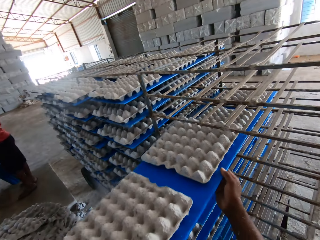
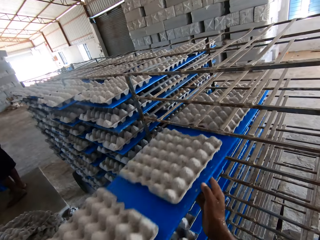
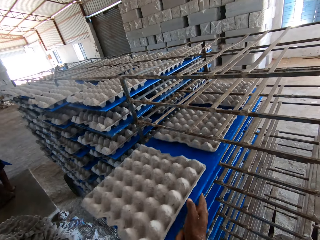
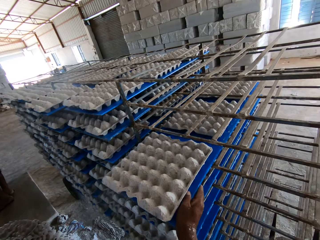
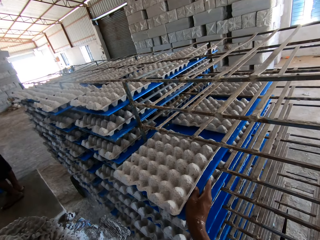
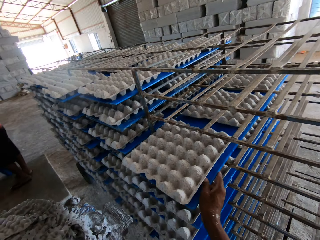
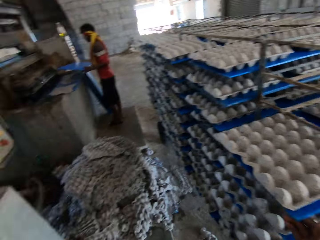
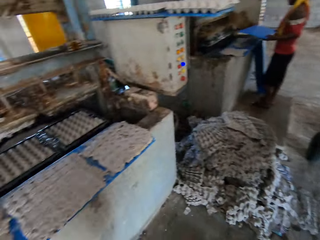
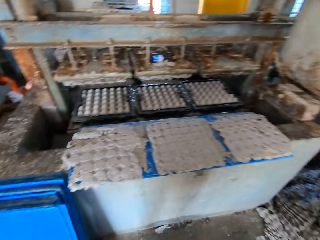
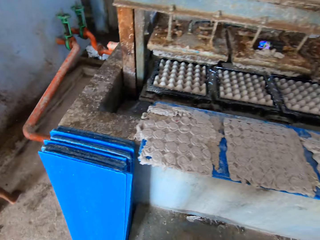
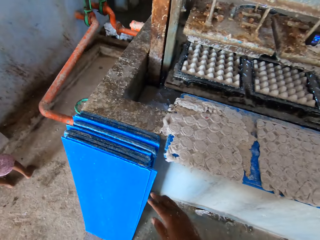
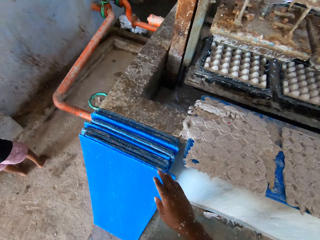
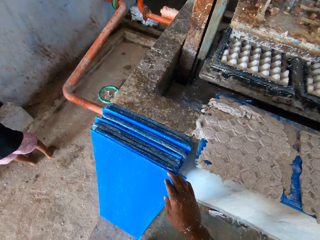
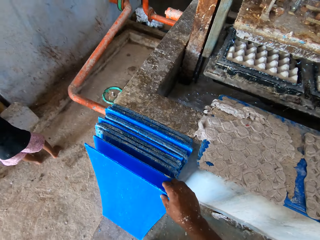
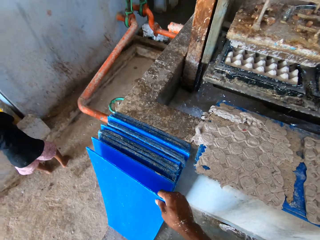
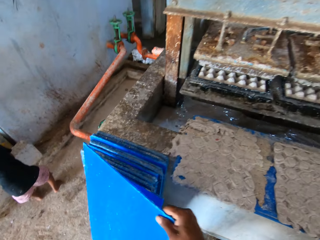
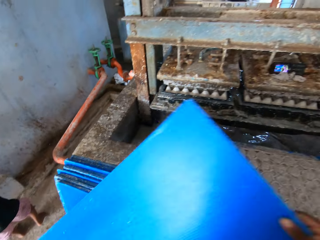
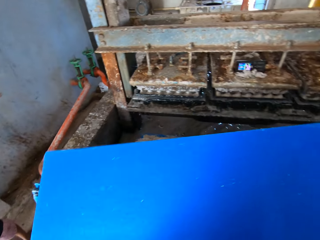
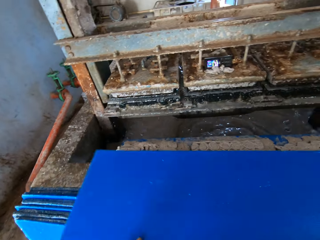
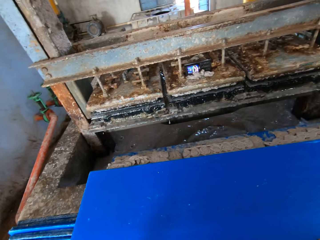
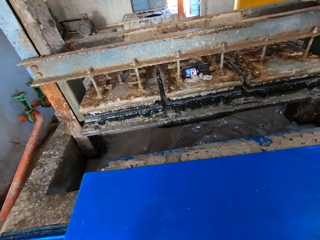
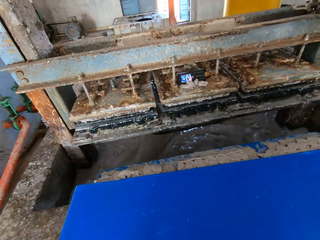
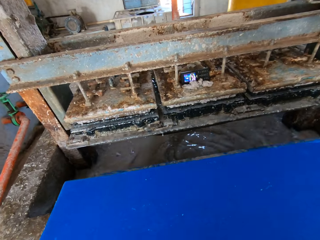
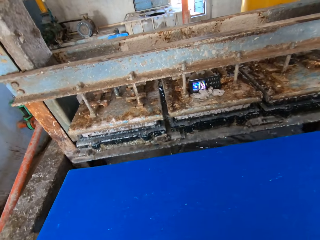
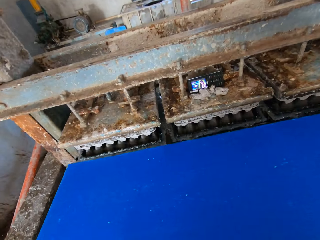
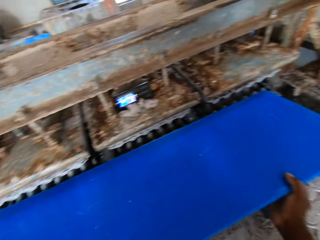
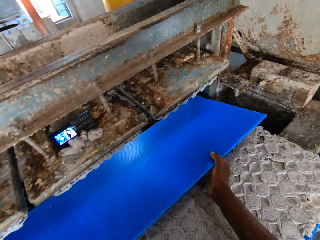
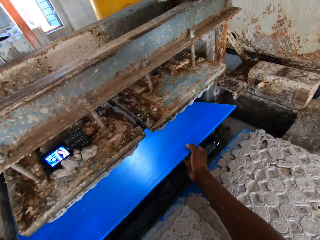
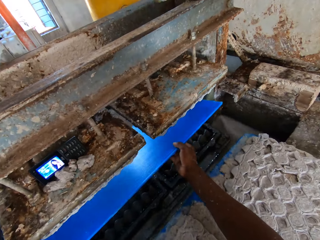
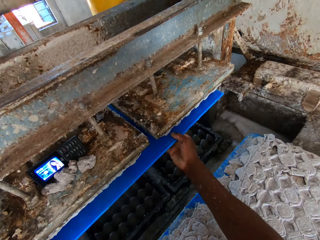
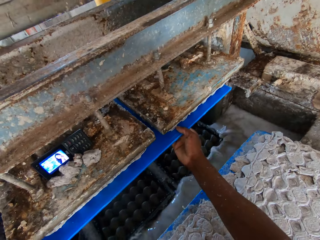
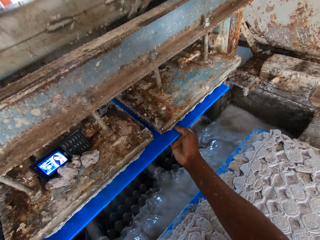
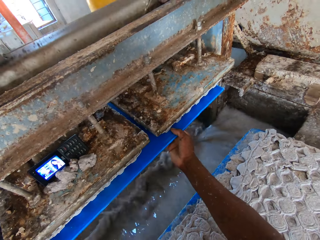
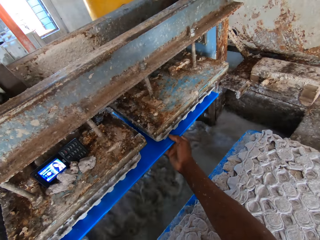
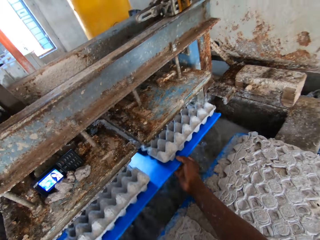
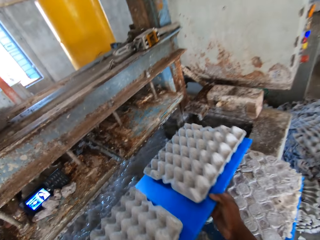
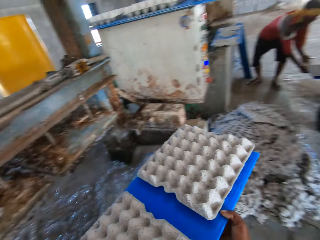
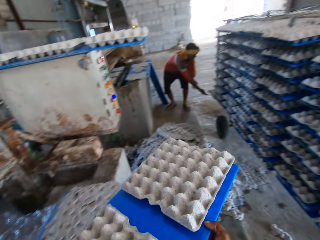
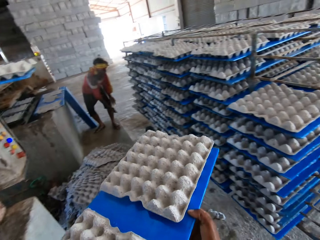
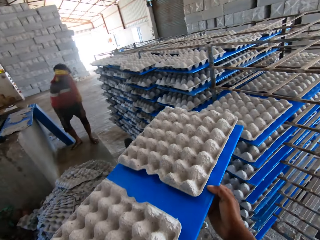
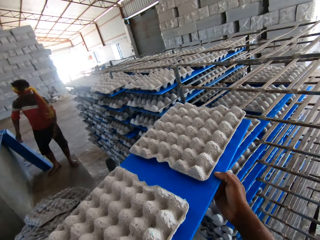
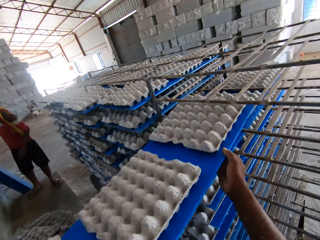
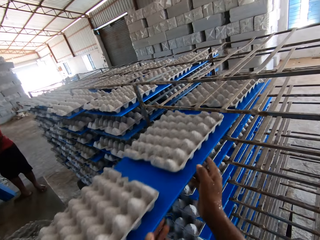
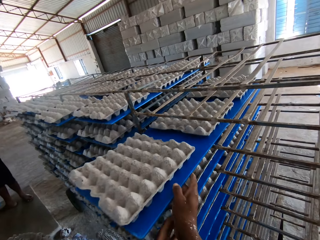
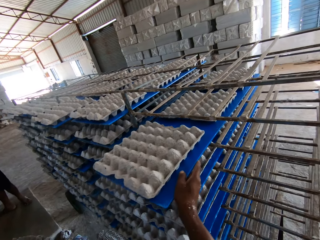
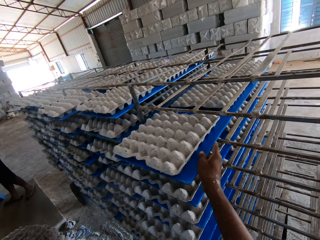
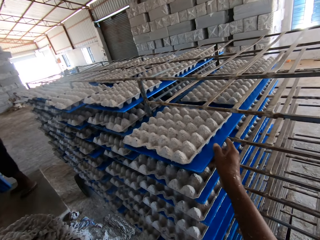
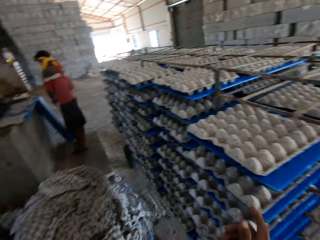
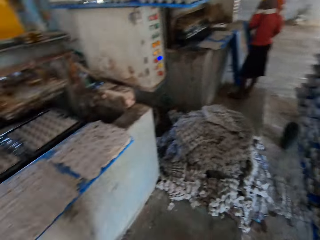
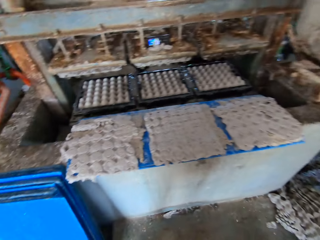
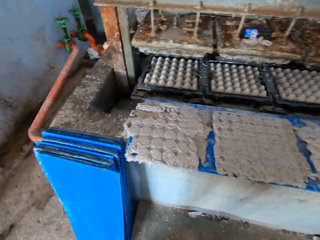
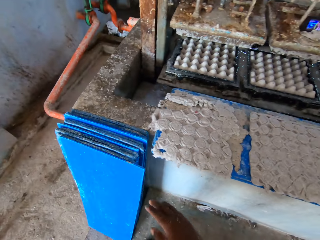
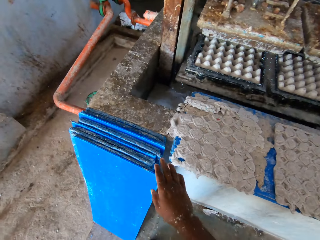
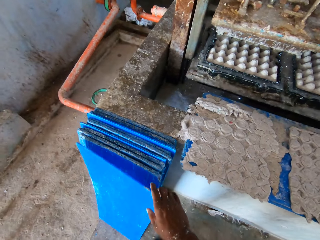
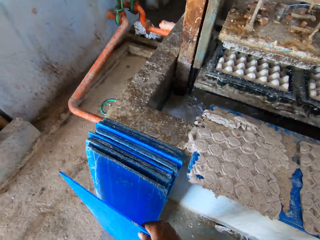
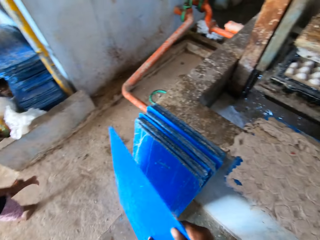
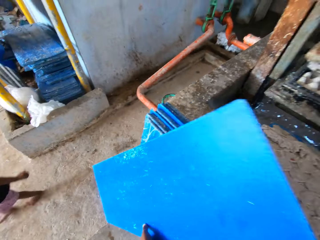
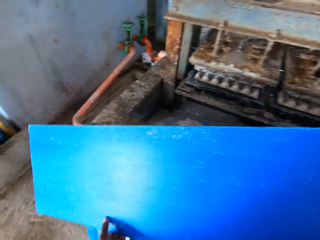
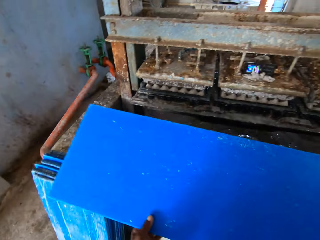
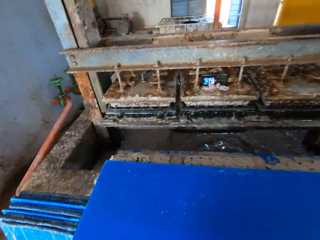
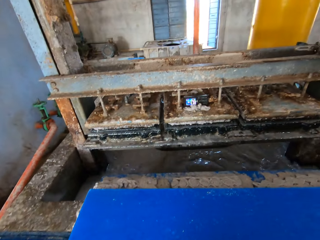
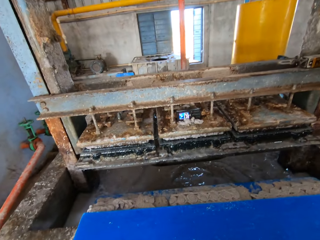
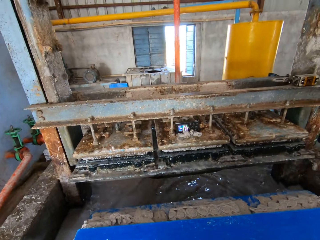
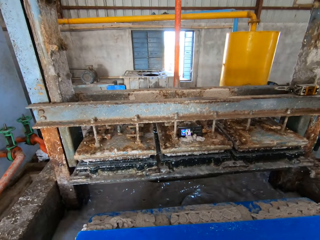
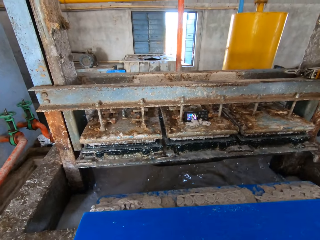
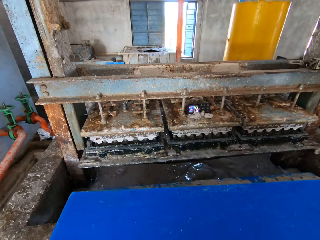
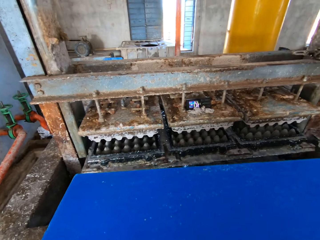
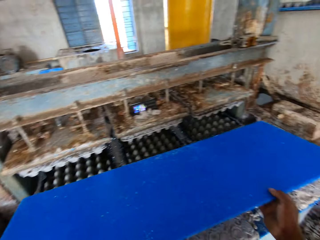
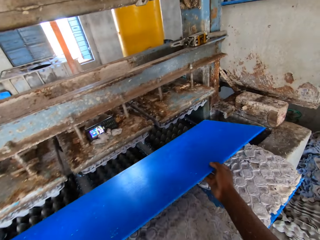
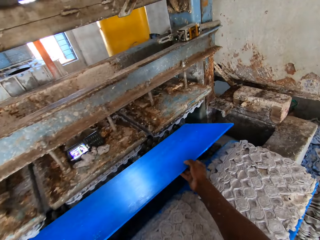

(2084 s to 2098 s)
The camera wearer sets the tray of egg crates in his hands in the shelf in the factory. A man picks a tray on the floor with his right hand. The camera wearer picks a tray on the floor with his right hand. He drops the tray in his hands on the slab around the egg crate machine. He puts the tray in his hands in the egg crate machine. He removes the tray in his hands from the egg crate machine, with egg crates on the tray. The man sets the tray of egg crates in his hands in the shelf in the factory. The camera wearer sets the tray of egg crates in his hands in the shelf in the factory. The man picks a tray on the floor with his left hand. The camera wearer picks a tray on the floor with his right hand. He drops the tray in his hands on the slab around the egg crate machine.

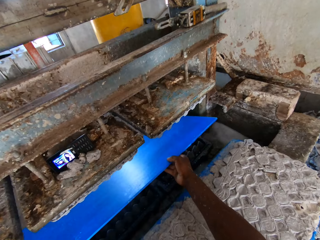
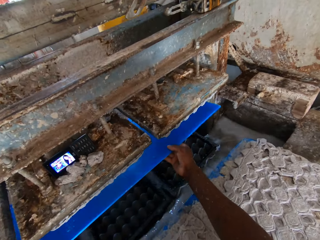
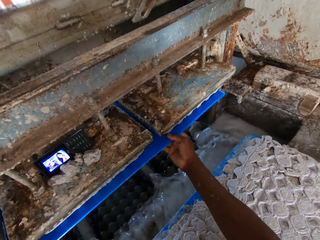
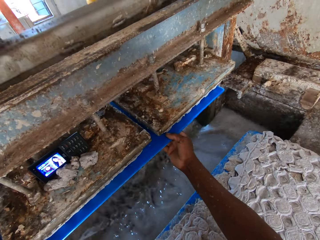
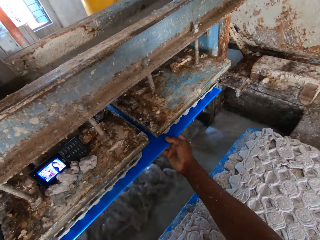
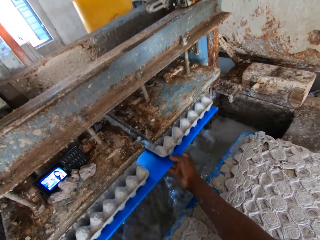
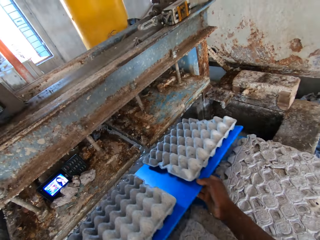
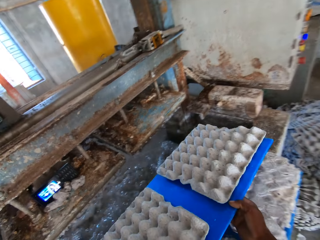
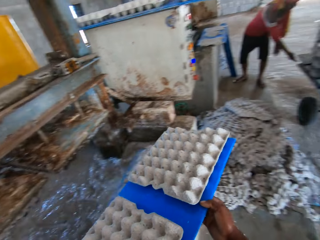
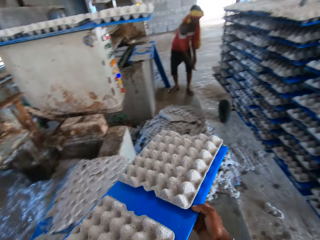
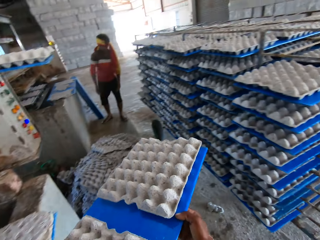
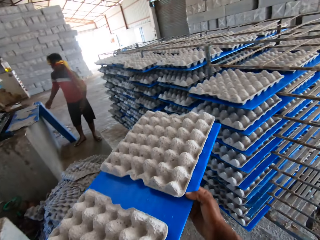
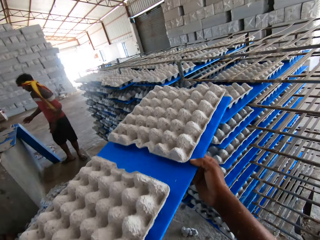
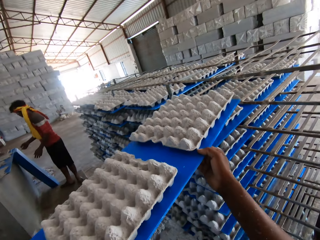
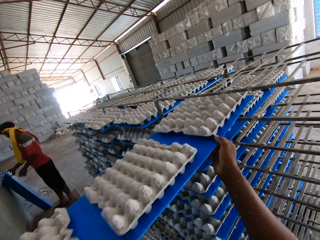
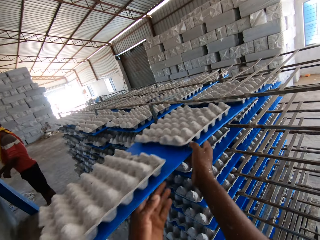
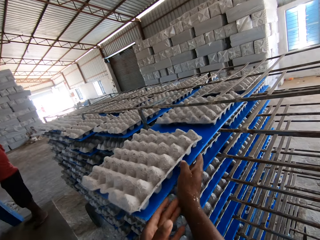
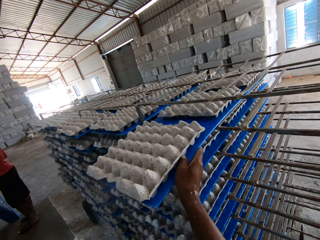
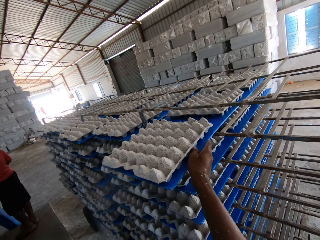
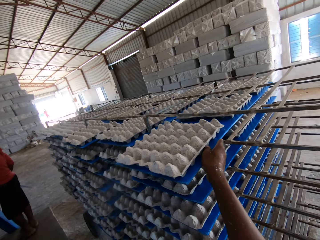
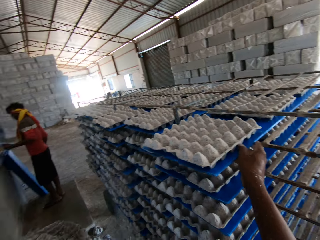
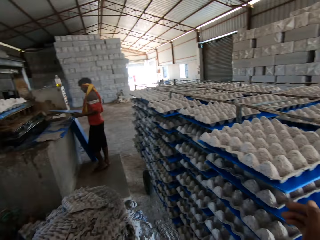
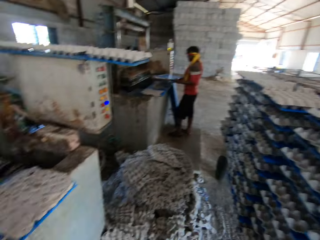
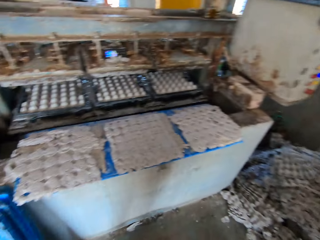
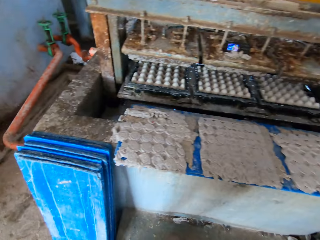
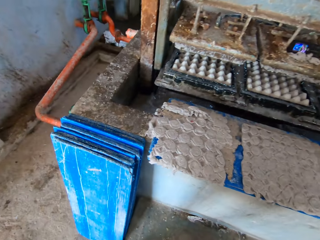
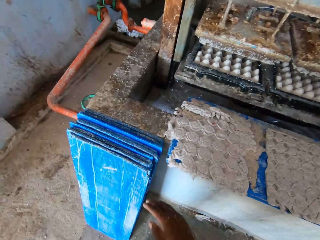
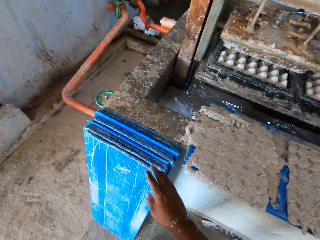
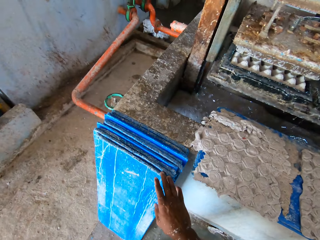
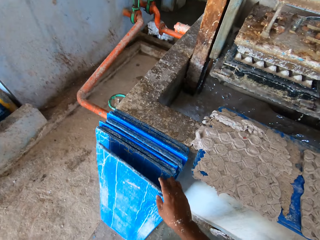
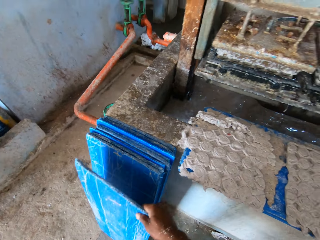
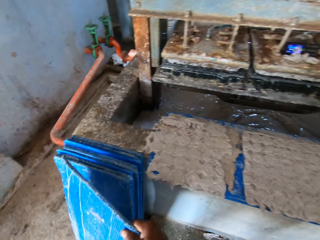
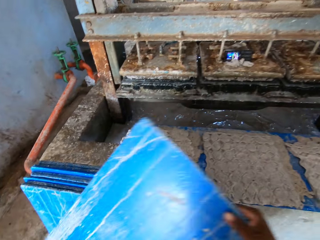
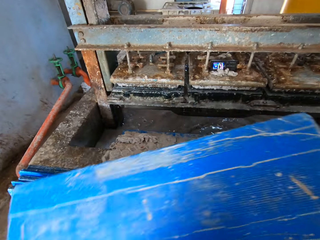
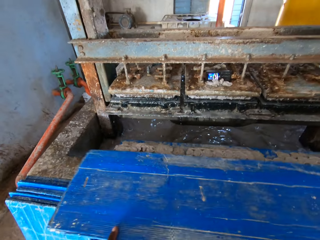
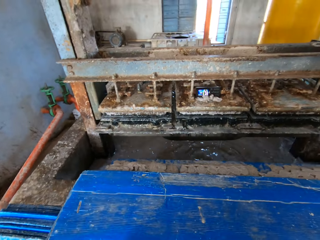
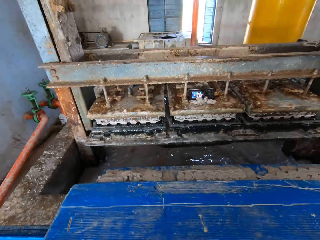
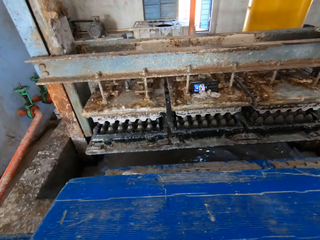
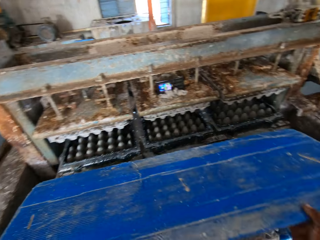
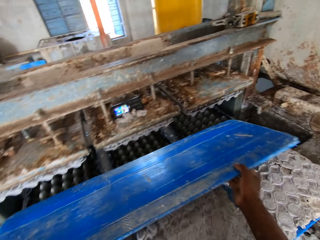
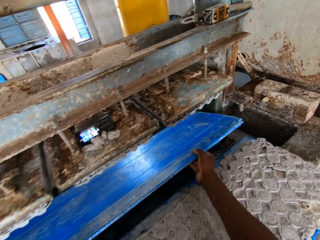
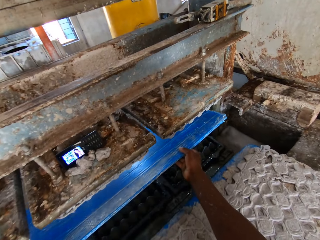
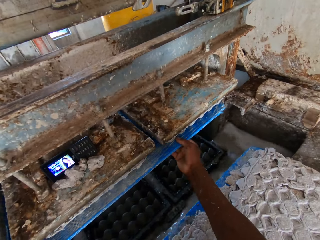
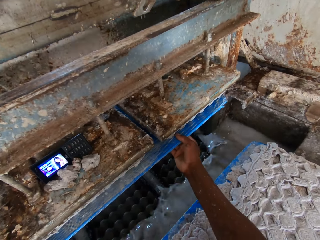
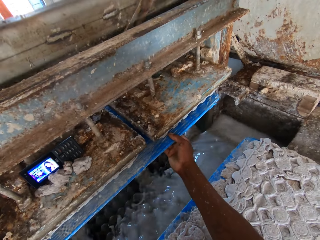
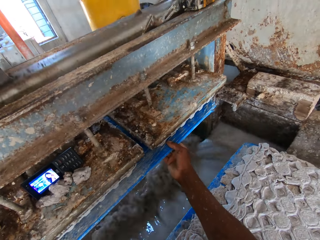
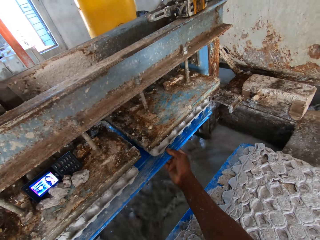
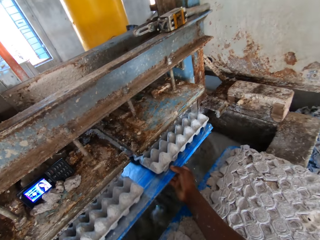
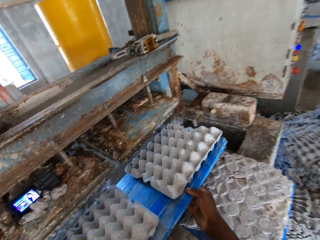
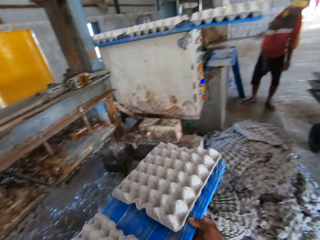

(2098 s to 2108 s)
The camera wearer puts the tray in his hands in the egg crate machine. He removes the tray in his hands from the egg crate machine, with egg crates on the tray. A man picks a tray on the floor with his right hand. The camera wearer sets the tray of egg crates in his hands in the shelf in the factory. He picks a tray on the floor with his right hand. He drops the tray in his hands on the slab around the egg crate machine. He puts the tray in his hands in the egg crate machine. He collects the trays from the machine.
